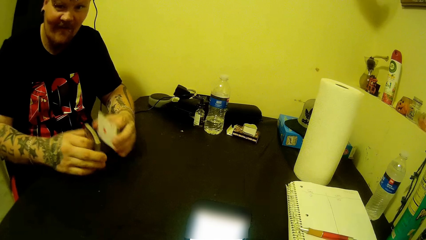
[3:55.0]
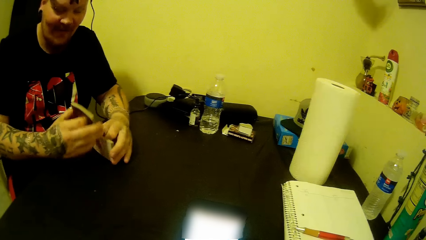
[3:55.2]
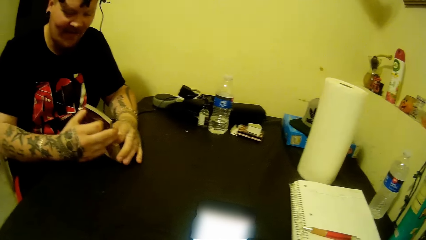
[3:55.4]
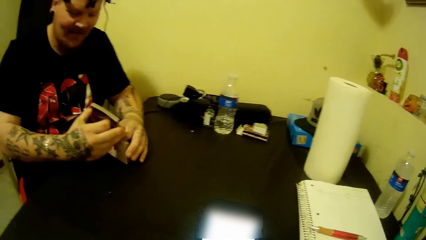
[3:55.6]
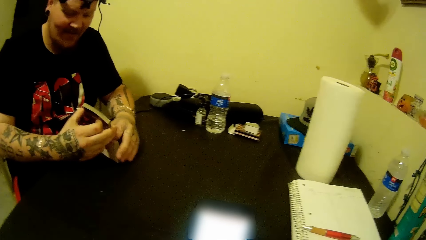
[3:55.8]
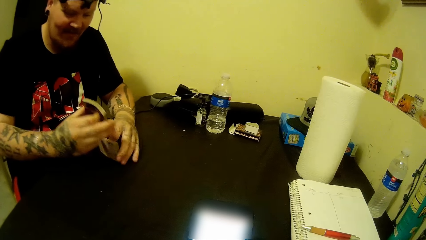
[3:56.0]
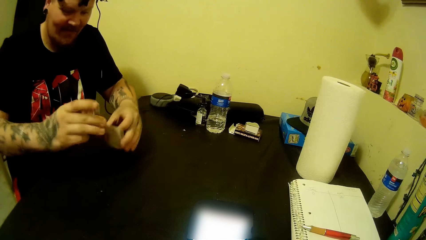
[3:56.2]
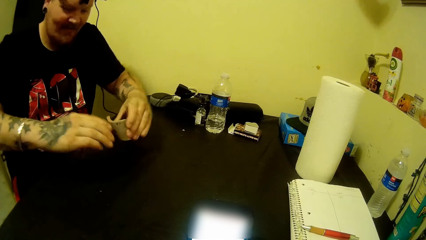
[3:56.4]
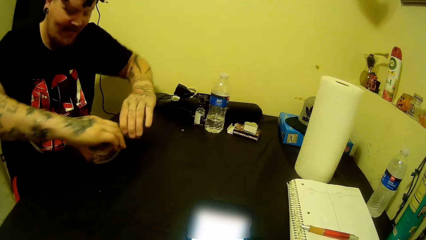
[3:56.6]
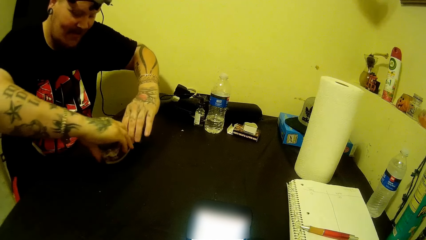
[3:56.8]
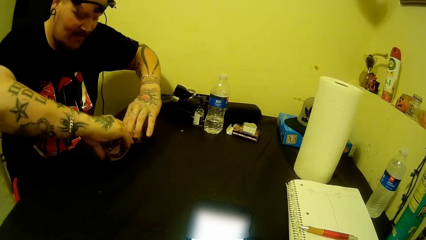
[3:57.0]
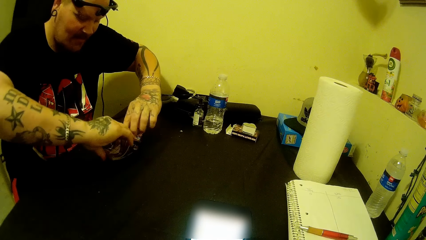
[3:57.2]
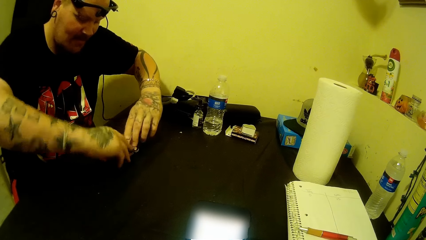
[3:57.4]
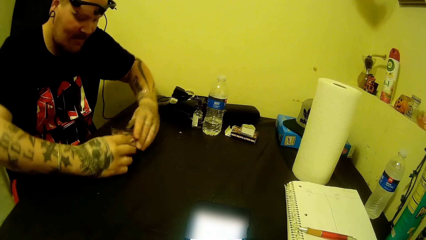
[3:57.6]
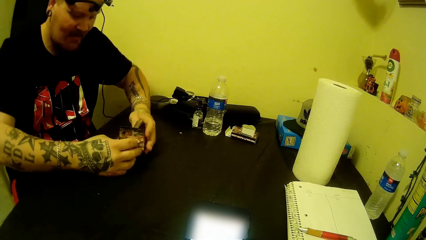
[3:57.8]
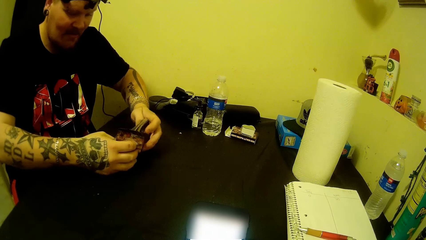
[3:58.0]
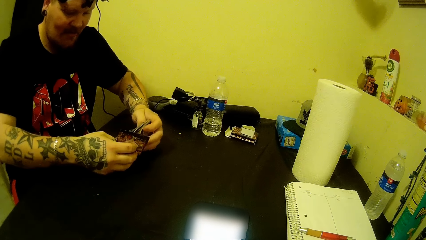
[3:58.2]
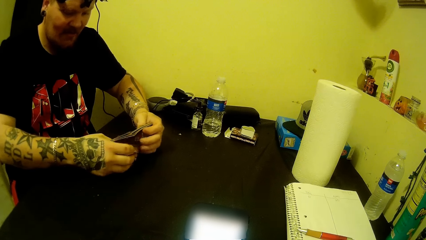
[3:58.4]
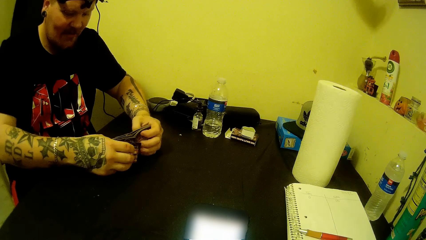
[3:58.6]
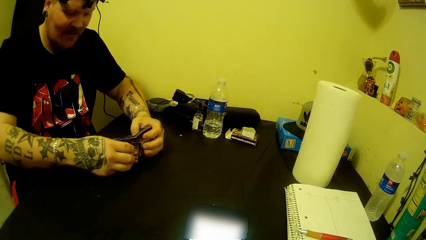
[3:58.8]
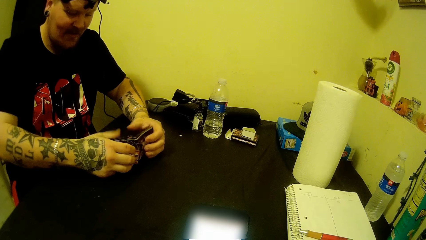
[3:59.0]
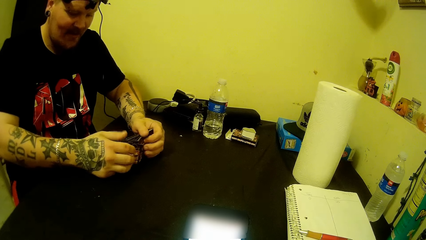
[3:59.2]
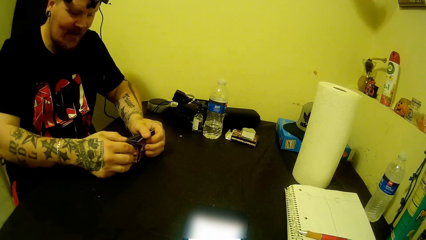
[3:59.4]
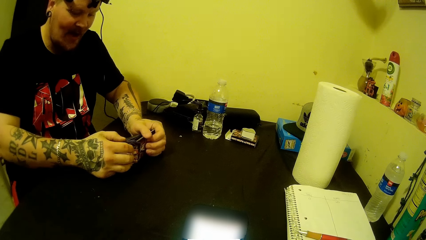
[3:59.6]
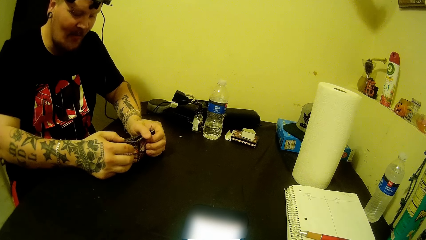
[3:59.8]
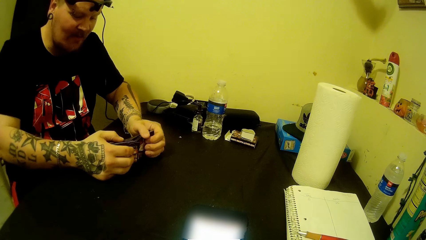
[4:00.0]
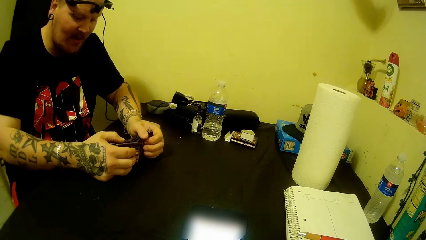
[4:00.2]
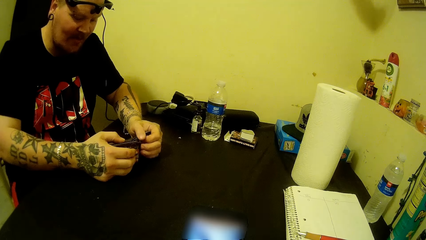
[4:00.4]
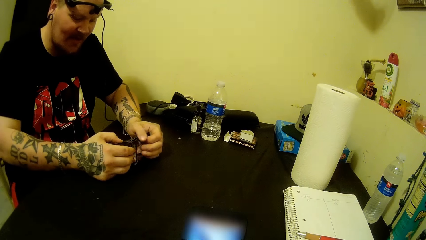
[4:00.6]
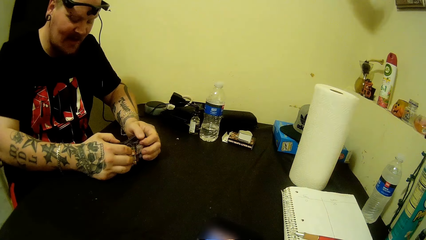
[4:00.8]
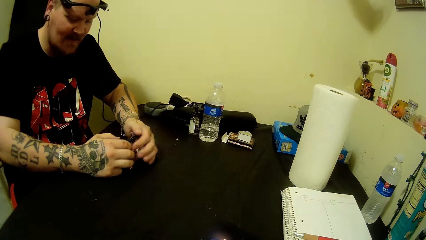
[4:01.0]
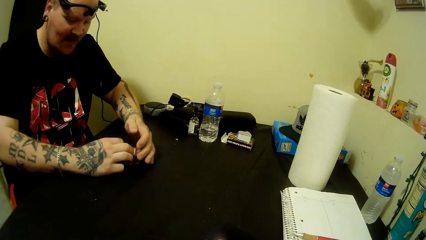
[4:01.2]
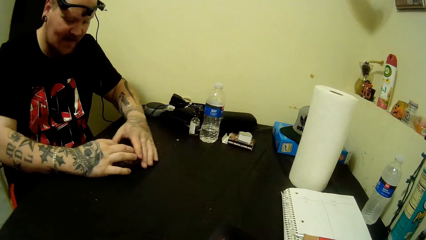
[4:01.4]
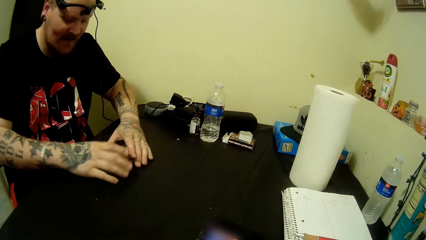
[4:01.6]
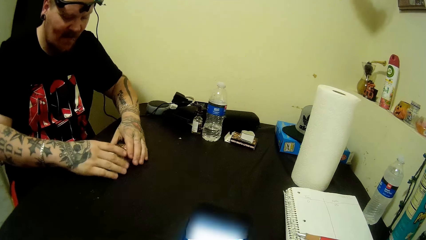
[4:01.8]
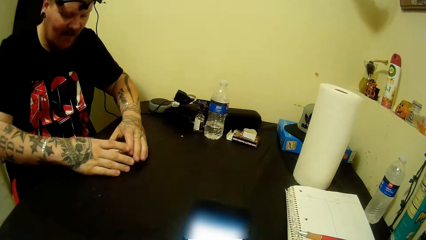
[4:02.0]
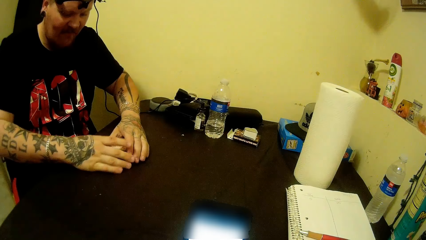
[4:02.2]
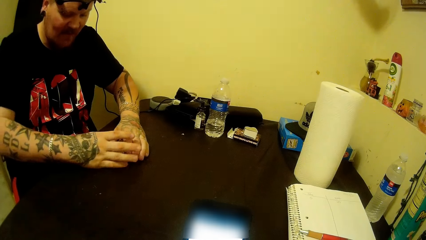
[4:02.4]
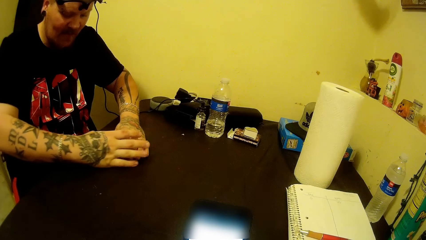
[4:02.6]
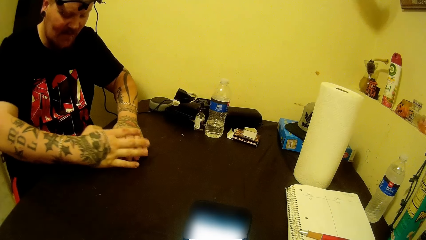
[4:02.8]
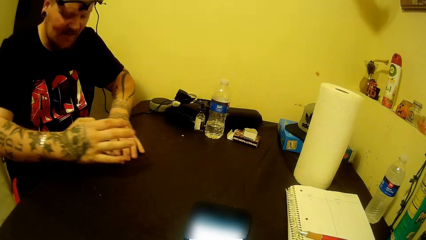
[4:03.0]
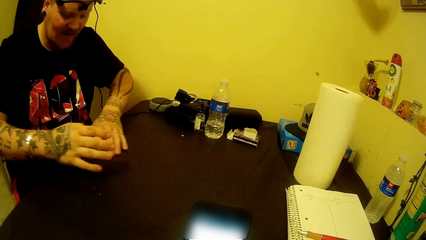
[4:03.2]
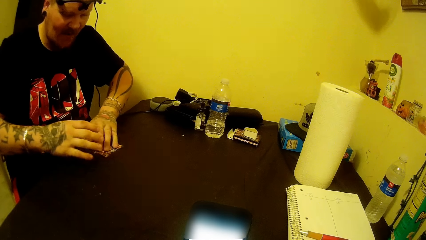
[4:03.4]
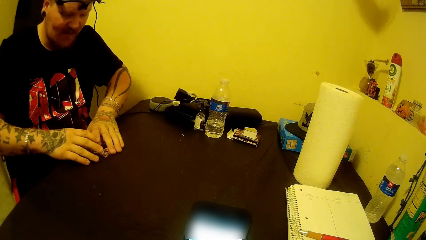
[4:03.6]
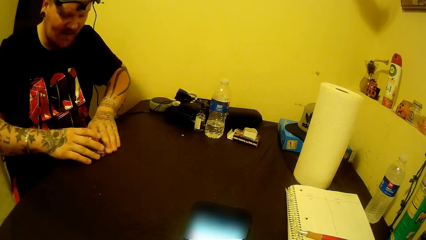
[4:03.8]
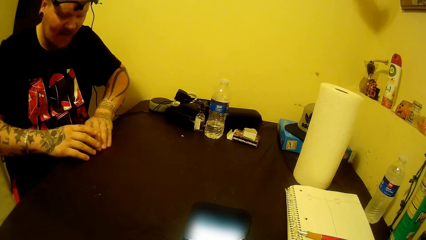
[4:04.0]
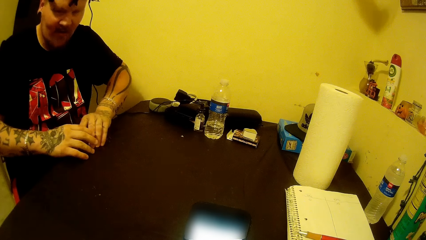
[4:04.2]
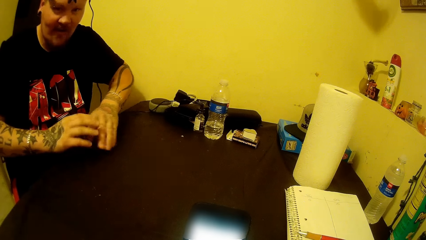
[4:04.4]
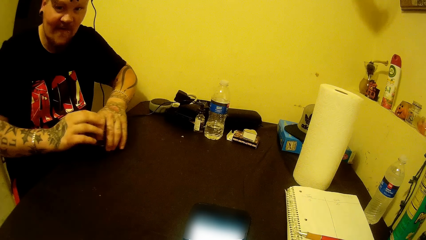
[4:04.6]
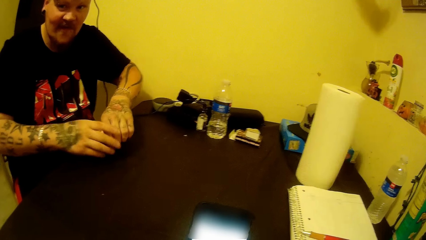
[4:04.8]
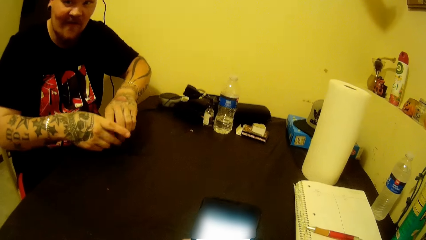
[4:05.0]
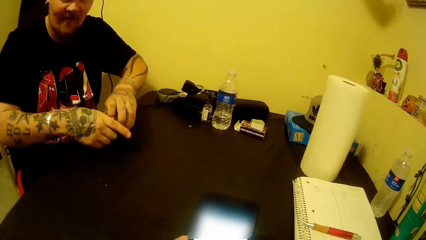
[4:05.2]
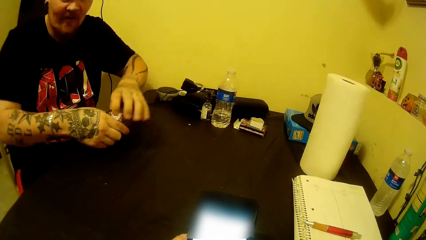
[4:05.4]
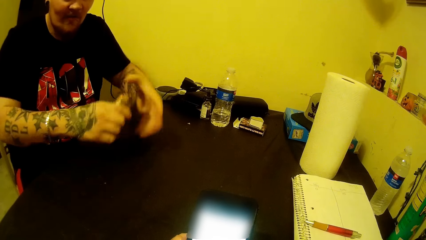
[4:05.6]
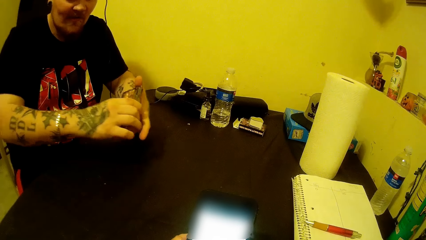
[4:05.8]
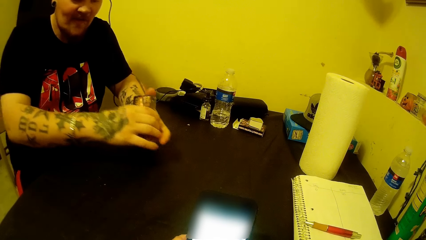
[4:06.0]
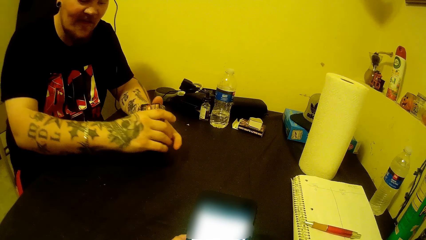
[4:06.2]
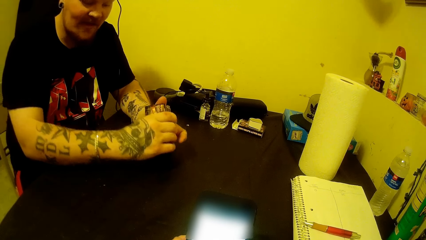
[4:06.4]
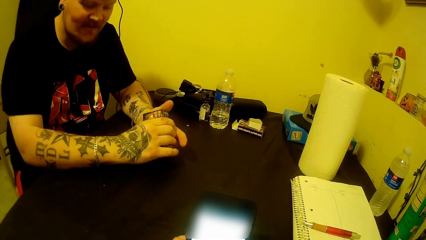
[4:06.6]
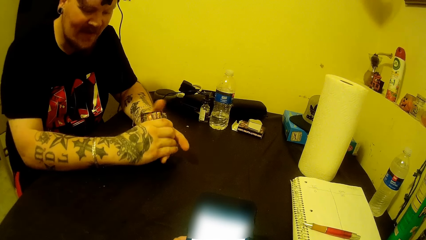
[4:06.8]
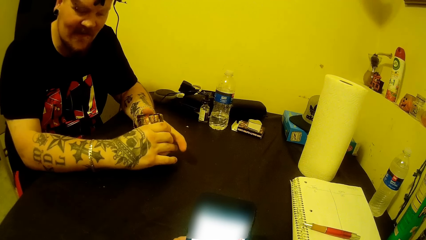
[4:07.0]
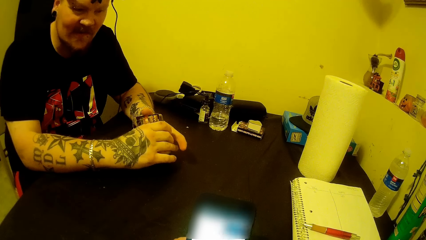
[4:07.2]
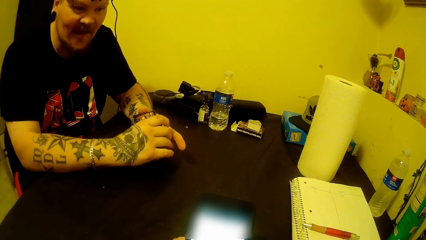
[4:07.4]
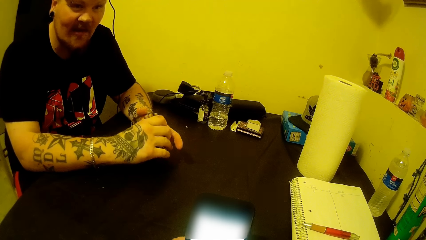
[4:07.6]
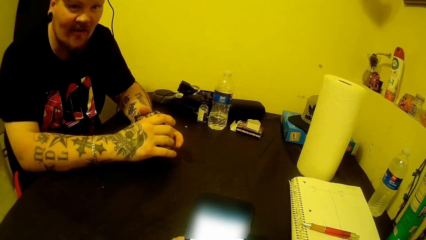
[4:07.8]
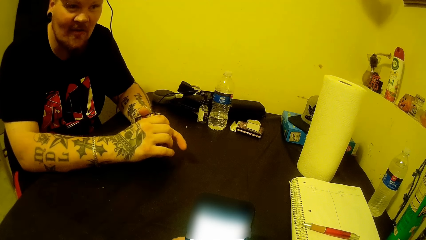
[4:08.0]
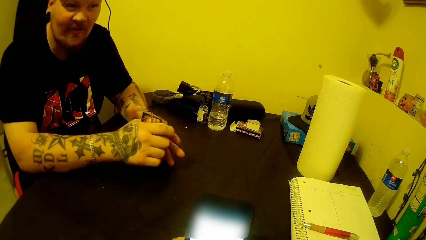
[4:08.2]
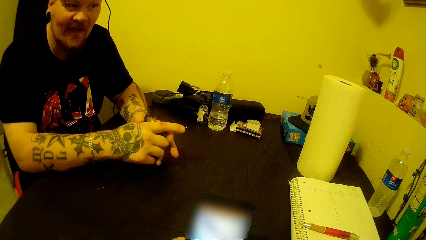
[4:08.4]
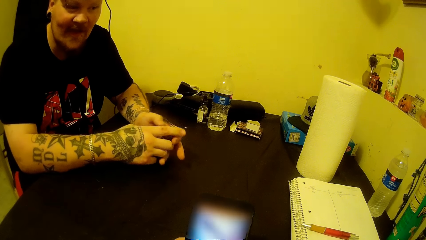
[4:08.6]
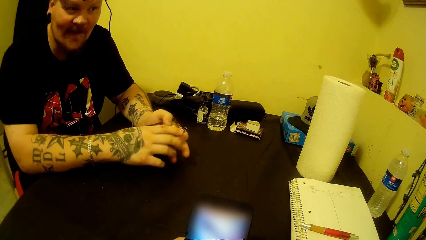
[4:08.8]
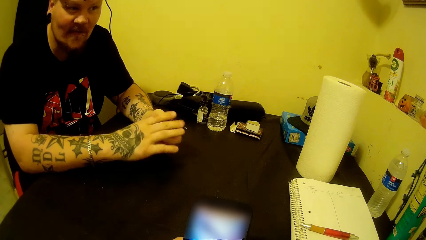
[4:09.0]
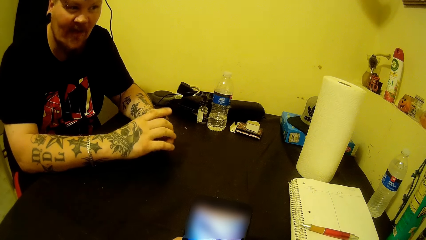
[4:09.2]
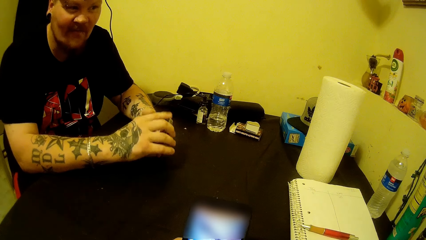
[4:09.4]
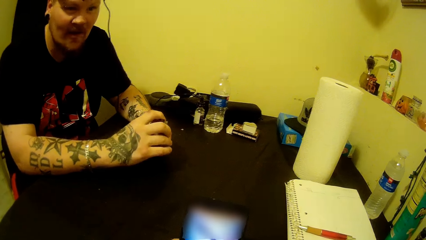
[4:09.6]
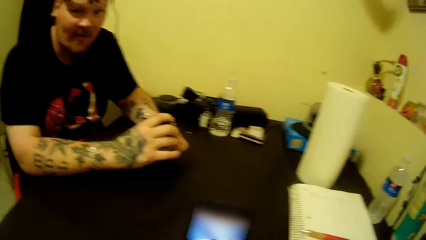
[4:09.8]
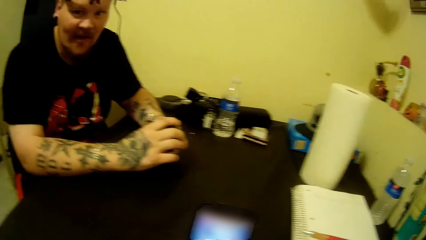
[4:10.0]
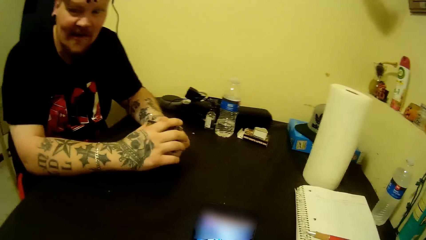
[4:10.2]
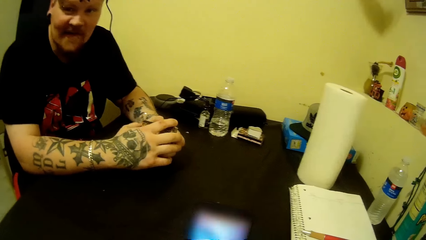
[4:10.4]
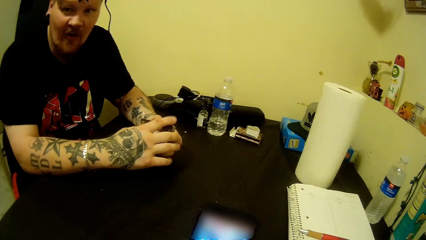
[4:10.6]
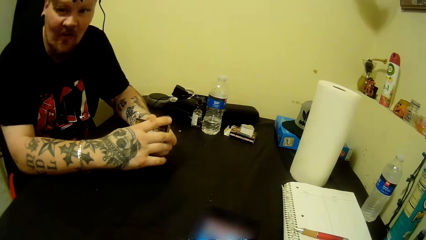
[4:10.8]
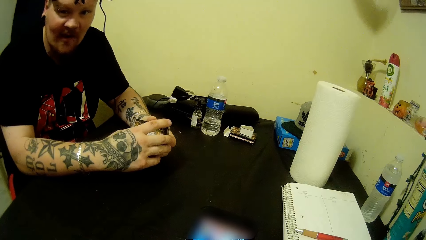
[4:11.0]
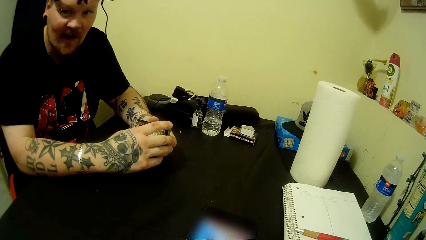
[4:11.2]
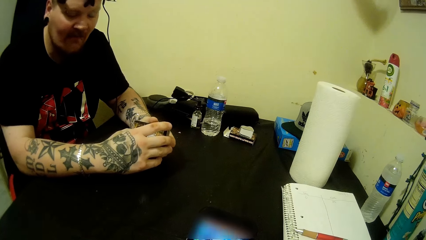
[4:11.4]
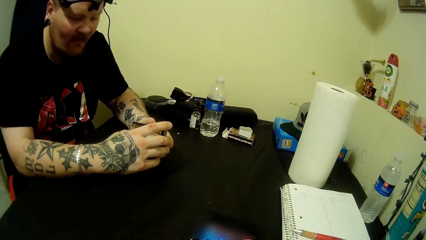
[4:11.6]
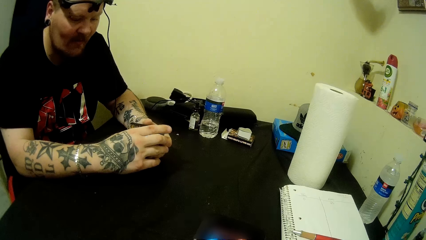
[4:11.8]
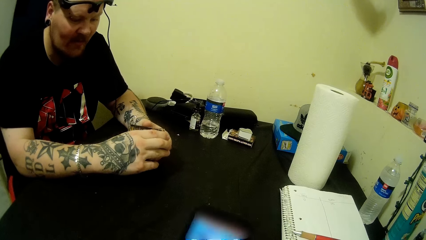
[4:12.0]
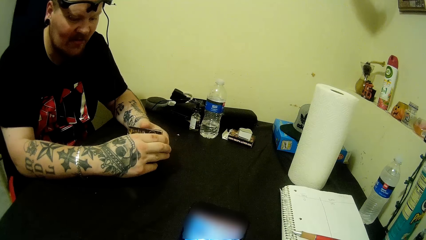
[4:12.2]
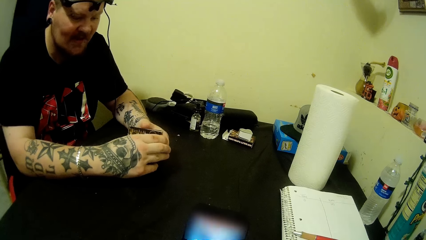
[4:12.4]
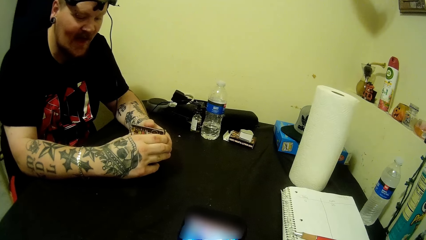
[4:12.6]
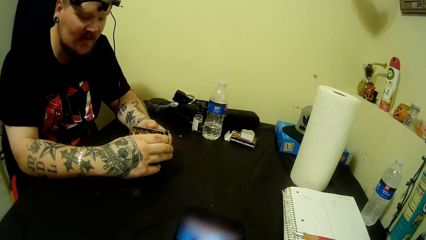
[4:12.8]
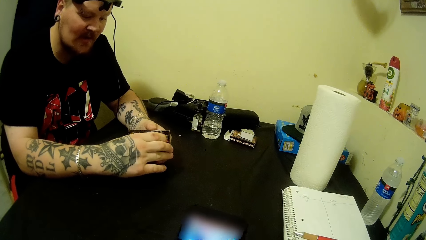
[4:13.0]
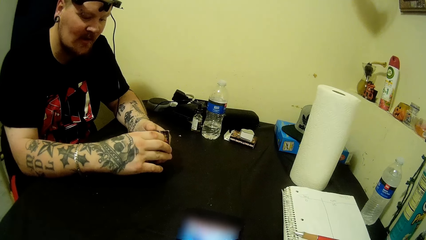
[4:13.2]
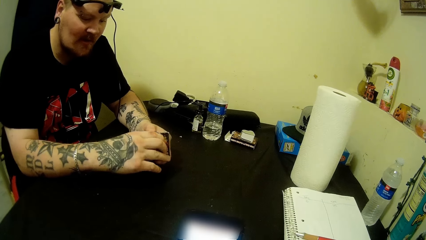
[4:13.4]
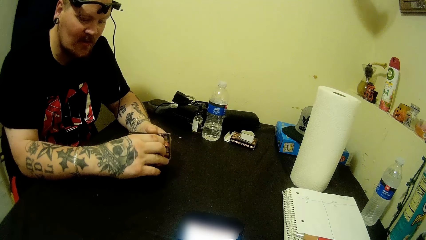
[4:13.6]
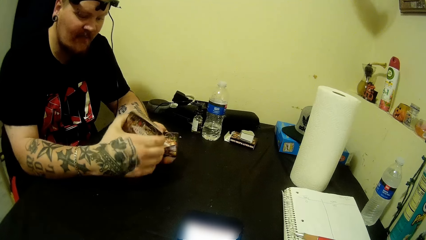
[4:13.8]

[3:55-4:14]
A man puts down chess cards on a table. The man aligns the chess cards on a hand. The man adjusts the chess cards on the table. The man moves the chess cards on the table. The man picks up the chess cards on the table. The man adjusts the chess cards on a hand. The man interacts with the camera wearer. The man adjusts the chess cards on a hand.
